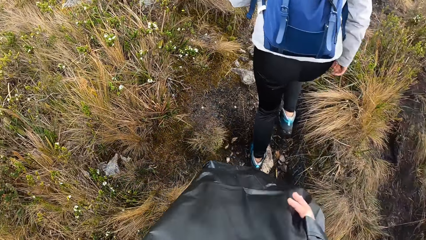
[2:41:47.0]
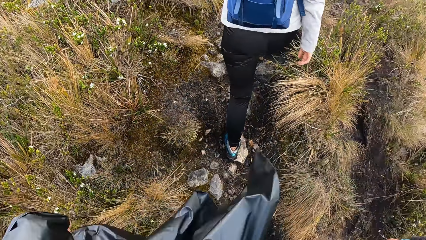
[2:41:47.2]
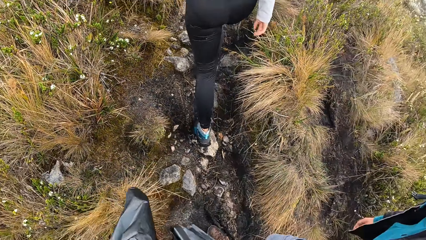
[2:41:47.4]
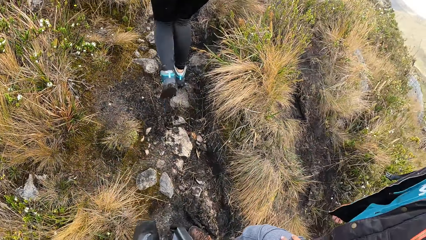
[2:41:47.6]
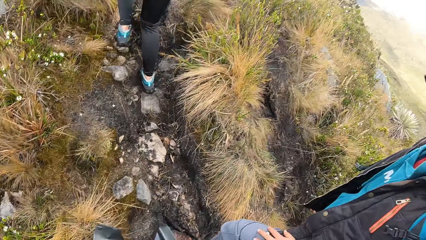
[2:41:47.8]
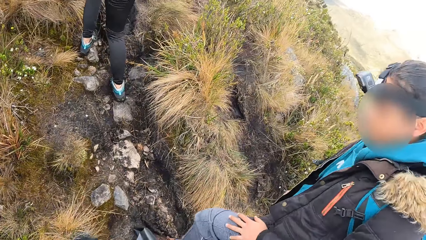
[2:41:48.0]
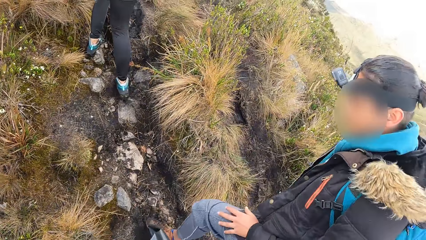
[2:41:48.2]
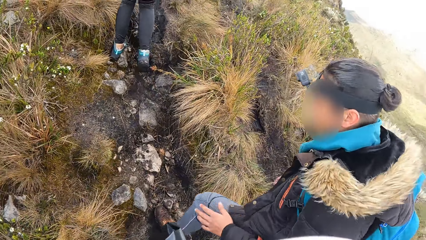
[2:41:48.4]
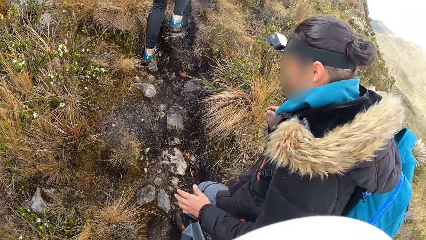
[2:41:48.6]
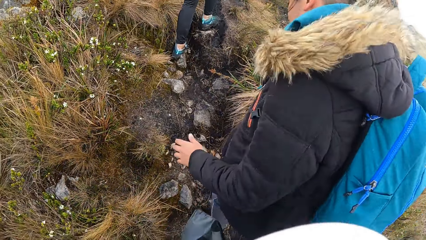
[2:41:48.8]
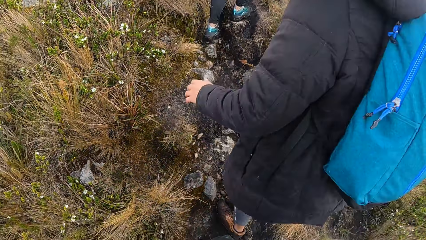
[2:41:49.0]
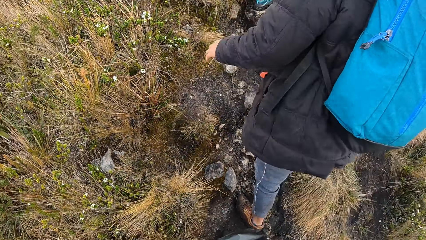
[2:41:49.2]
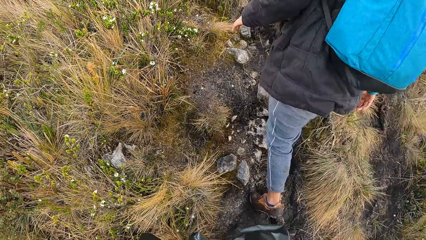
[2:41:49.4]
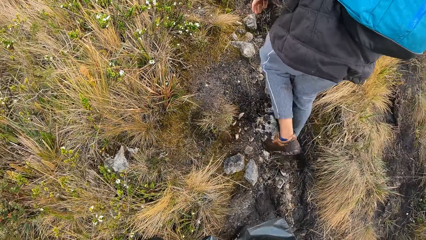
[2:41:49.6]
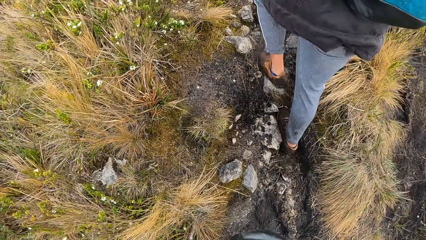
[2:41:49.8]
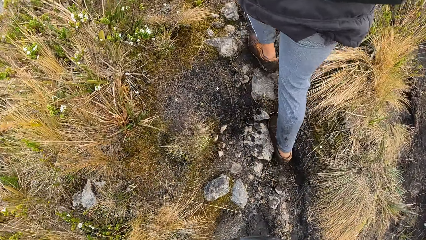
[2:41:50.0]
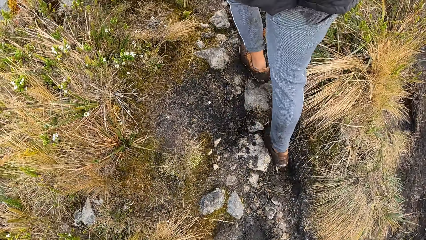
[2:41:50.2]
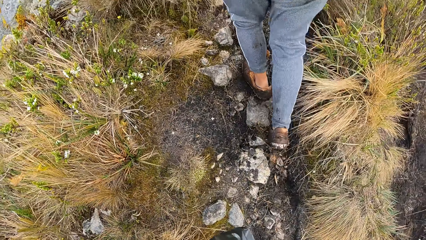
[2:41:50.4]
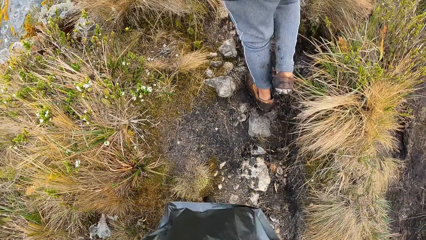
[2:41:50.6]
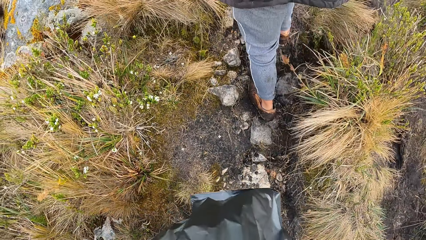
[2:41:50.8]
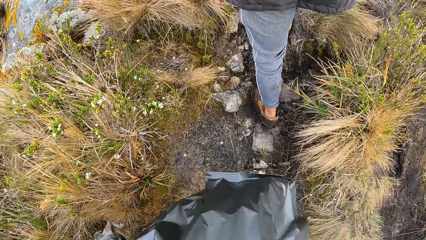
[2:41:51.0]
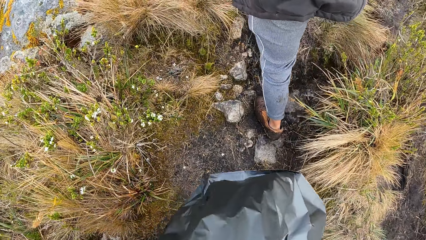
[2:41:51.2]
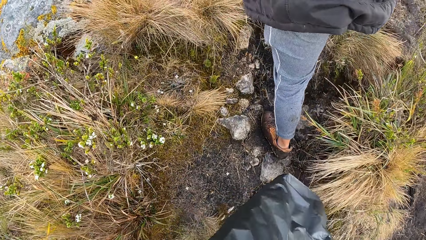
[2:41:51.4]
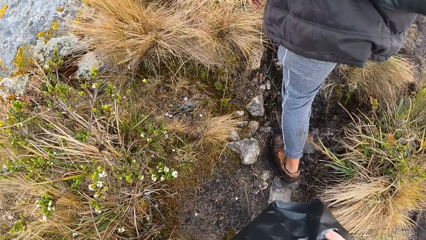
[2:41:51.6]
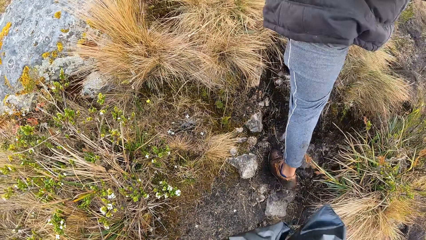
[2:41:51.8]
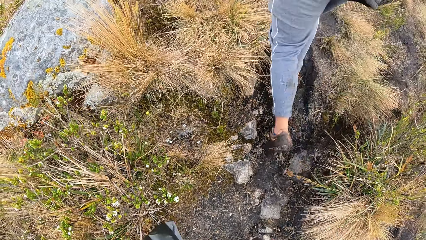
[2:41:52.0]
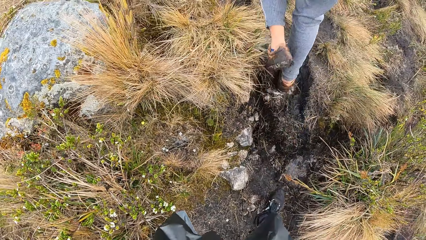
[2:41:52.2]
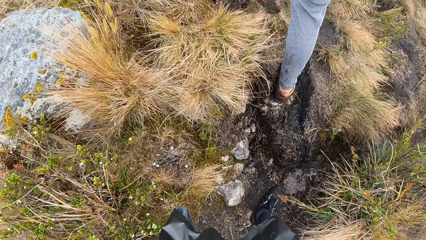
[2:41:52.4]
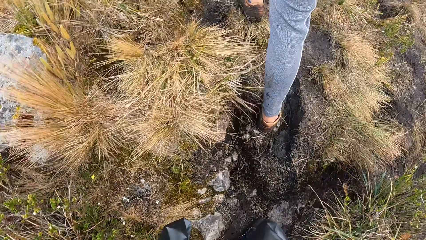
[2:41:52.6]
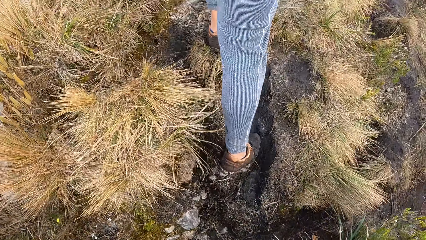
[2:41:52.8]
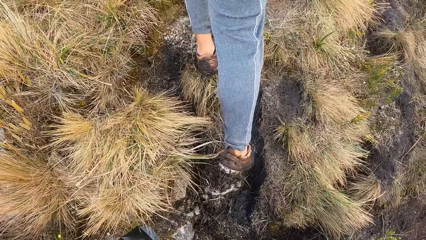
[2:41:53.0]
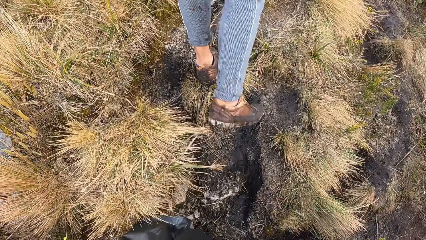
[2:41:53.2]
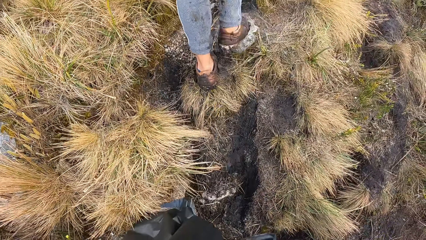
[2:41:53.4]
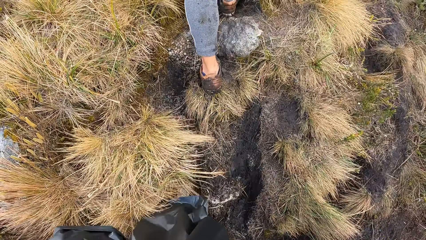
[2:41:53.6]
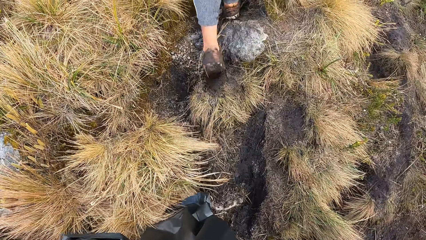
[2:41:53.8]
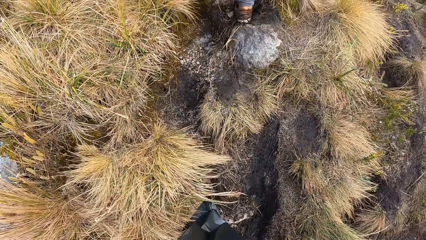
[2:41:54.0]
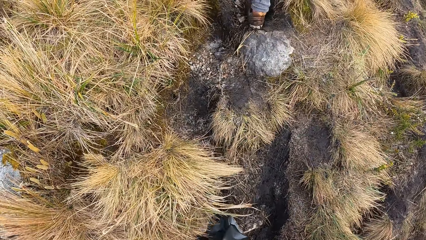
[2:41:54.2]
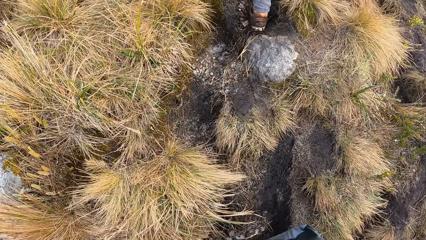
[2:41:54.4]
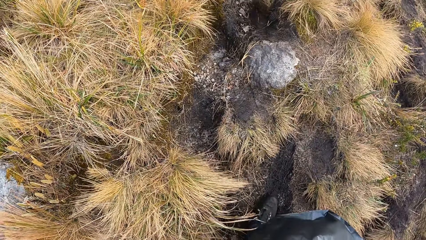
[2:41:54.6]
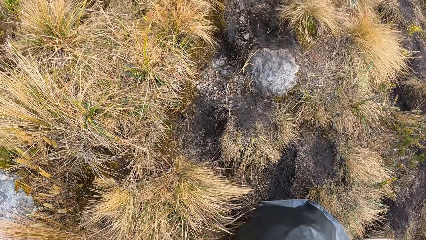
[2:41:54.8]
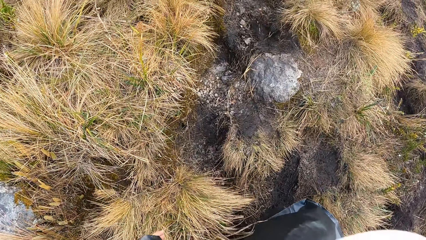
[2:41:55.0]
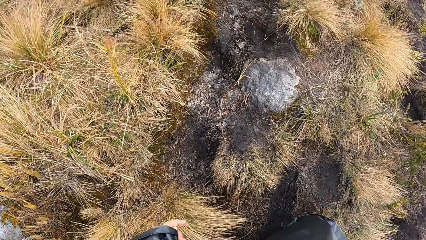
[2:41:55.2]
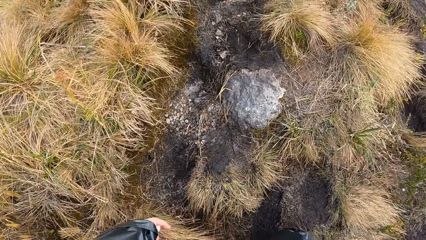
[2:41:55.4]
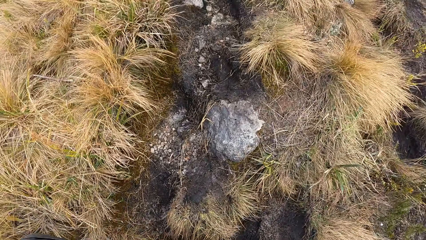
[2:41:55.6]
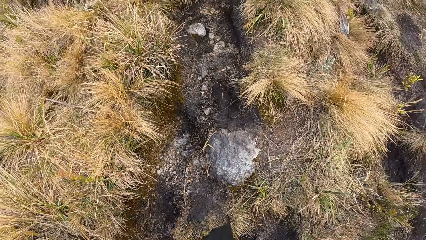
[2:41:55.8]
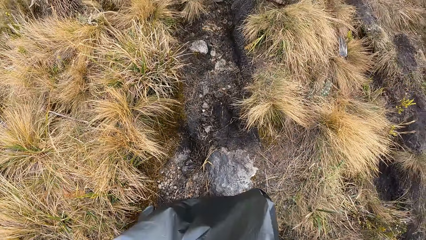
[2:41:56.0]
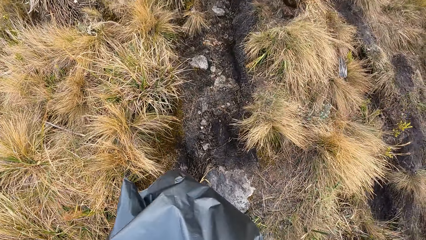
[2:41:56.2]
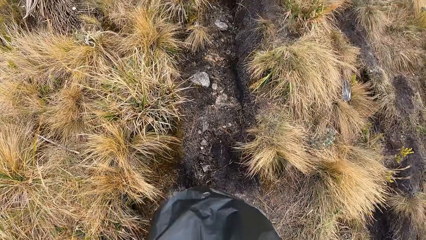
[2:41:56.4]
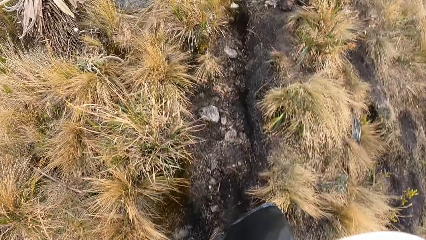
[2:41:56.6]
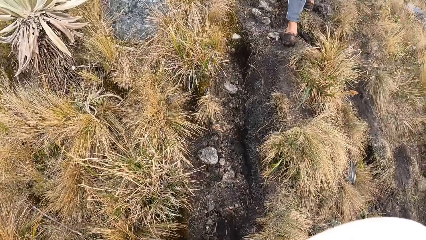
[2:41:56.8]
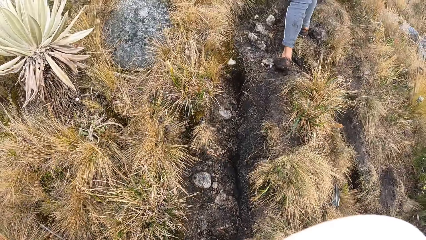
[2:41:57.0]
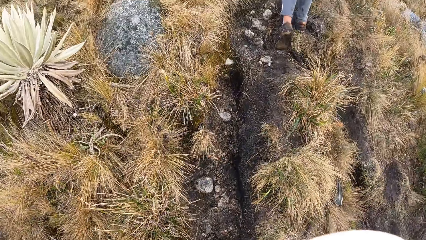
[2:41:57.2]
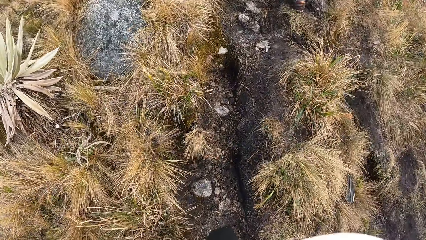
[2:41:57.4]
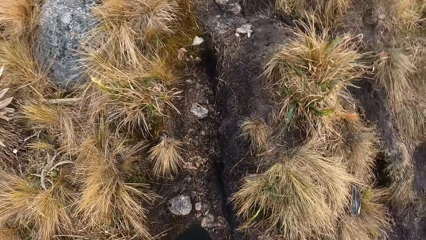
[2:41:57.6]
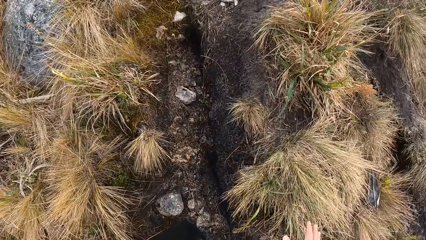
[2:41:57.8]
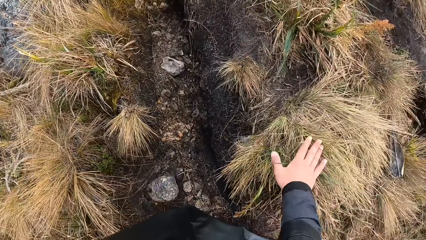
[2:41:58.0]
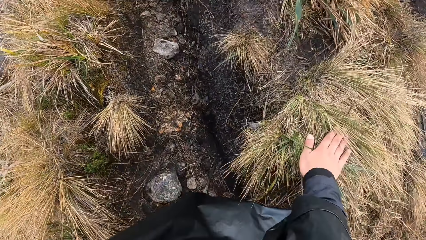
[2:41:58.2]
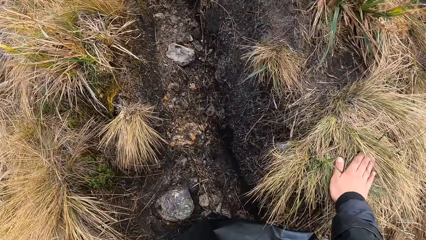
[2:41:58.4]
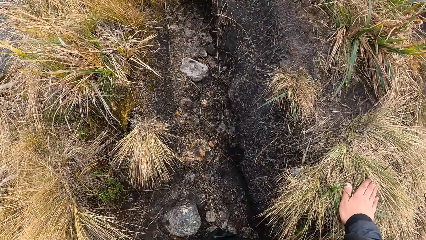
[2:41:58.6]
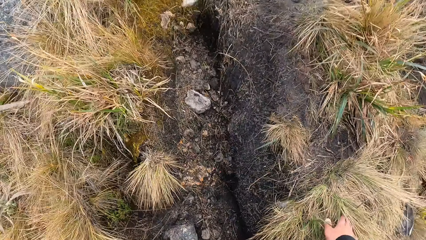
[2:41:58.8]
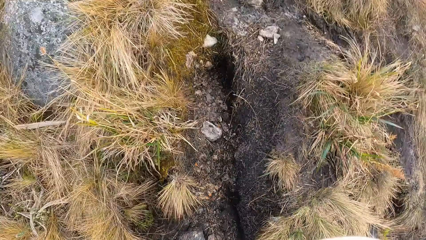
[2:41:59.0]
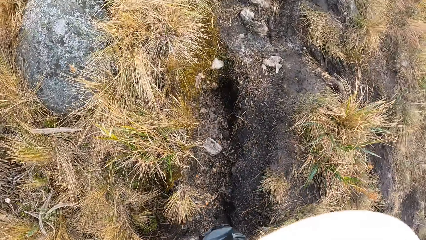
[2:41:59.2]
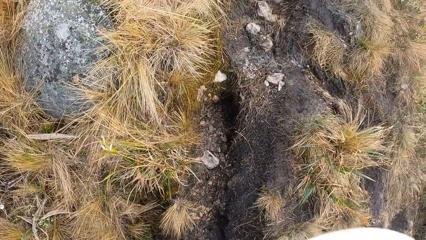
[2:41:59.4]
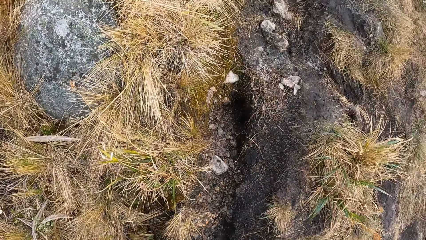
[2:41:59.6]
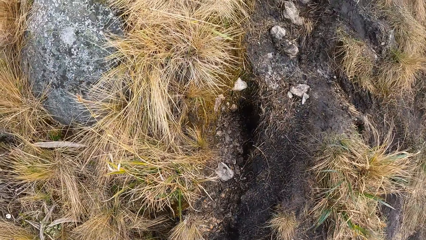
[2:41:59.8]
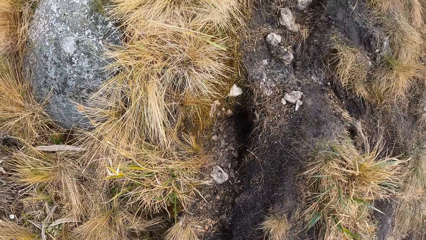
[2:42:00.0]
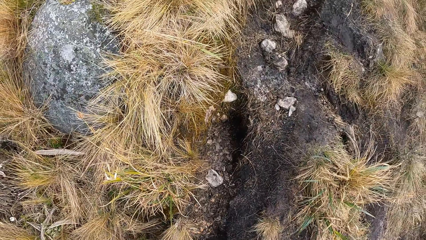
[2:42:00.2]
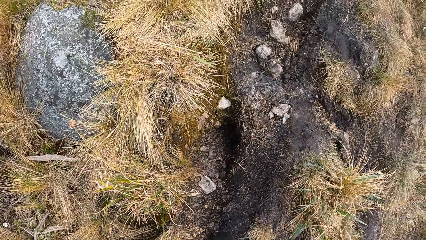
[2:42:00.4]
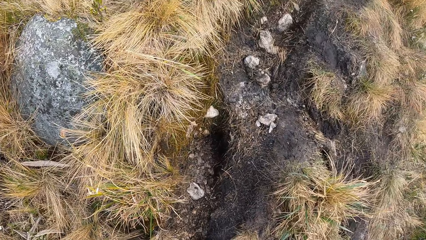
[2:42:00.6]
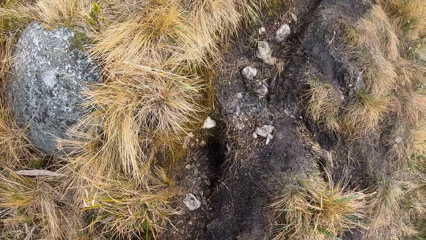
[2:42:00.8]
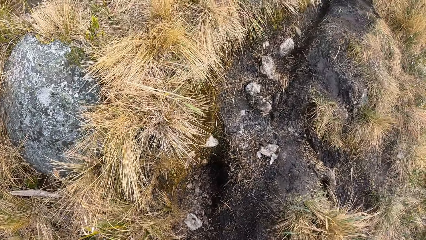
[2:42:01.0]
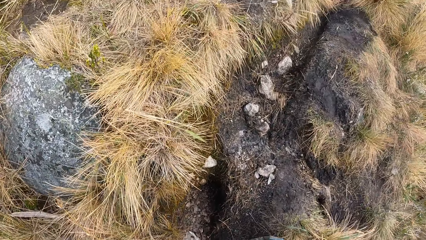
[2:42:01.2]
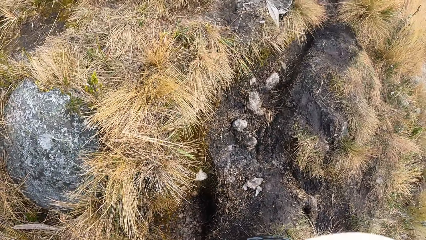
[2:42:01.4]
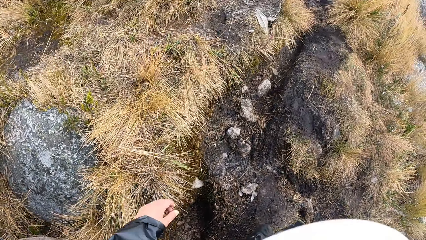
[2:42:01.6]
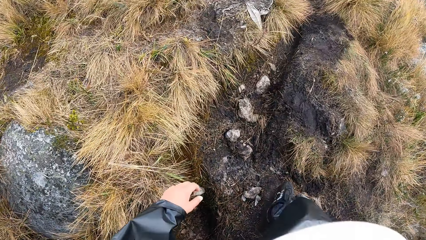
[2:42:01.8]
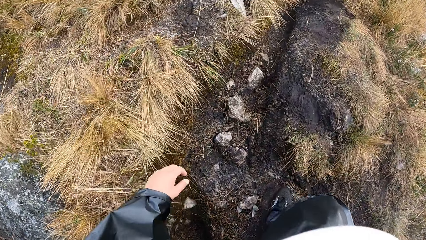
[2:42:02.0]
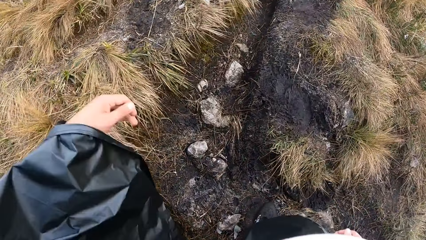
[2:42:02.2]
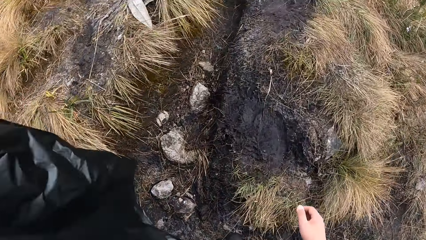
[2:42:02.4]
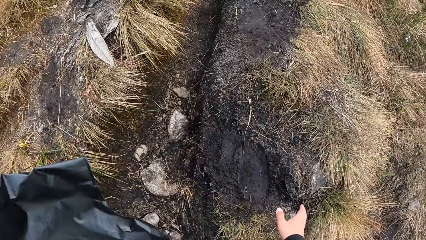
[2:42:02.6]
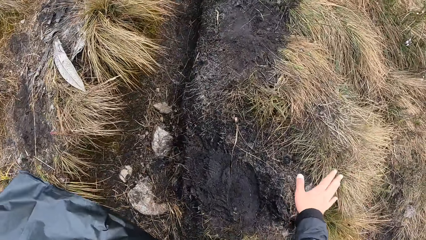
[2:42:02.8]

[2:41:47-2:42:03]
The camera wearer looks at a man. She climbs the mountain. She places her right hand on the ground. She touches the grass. She climbs the mountain.
